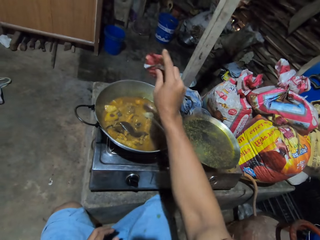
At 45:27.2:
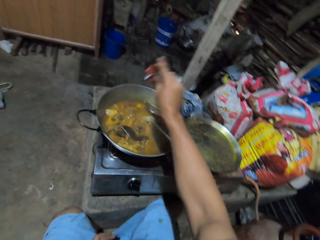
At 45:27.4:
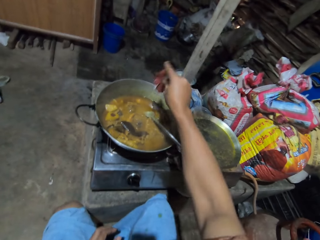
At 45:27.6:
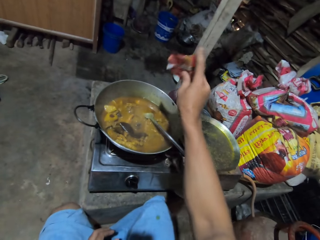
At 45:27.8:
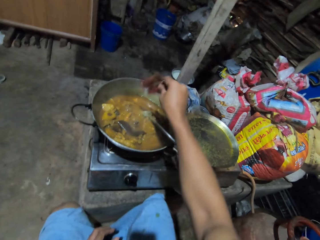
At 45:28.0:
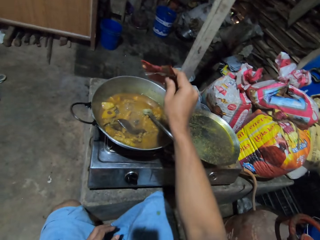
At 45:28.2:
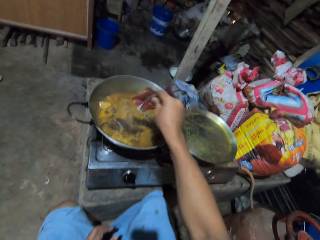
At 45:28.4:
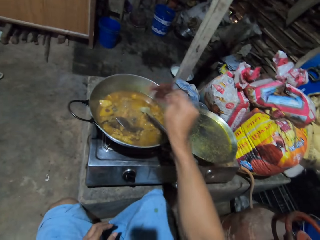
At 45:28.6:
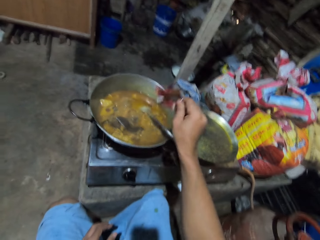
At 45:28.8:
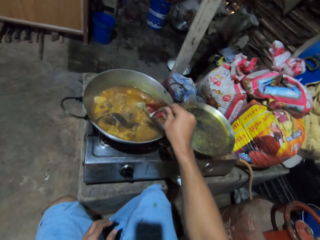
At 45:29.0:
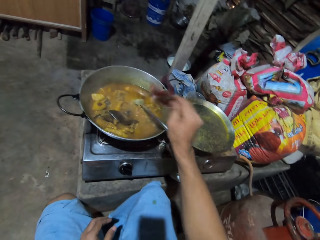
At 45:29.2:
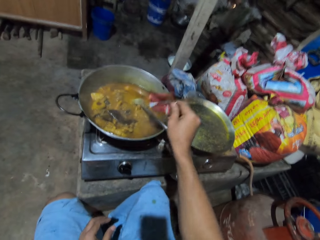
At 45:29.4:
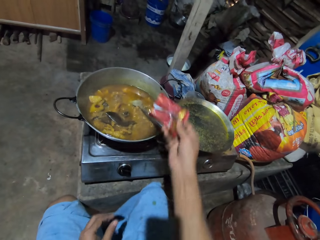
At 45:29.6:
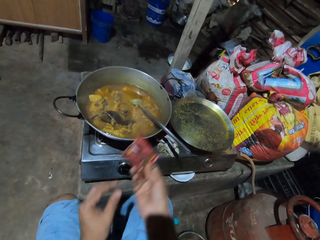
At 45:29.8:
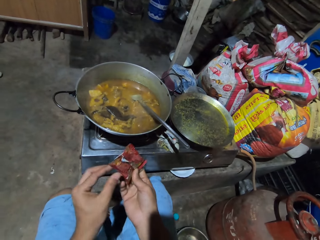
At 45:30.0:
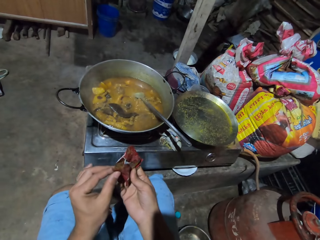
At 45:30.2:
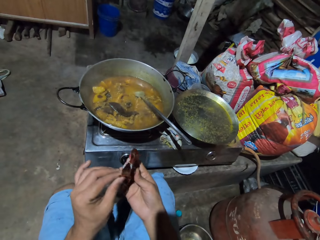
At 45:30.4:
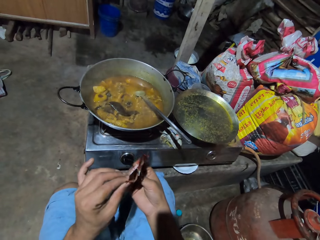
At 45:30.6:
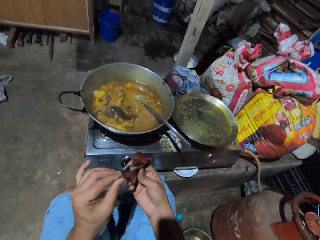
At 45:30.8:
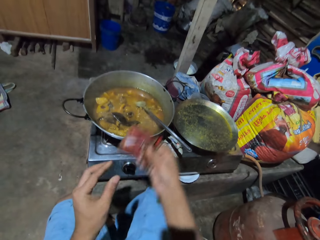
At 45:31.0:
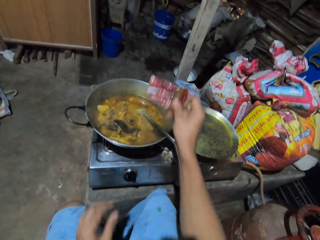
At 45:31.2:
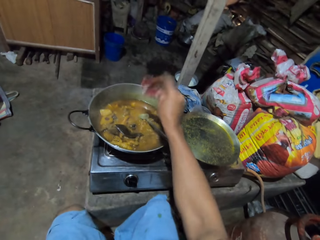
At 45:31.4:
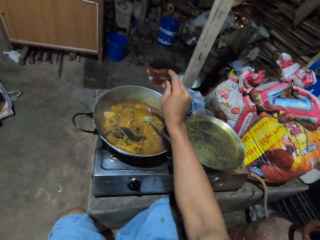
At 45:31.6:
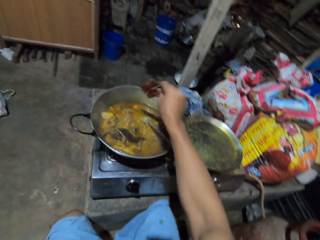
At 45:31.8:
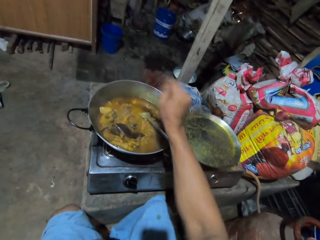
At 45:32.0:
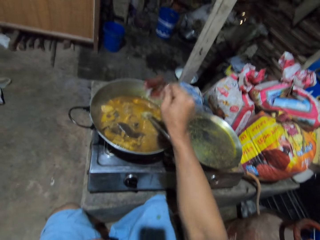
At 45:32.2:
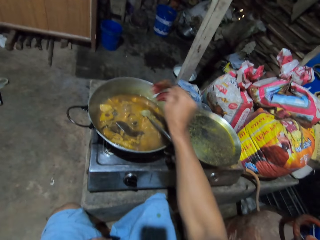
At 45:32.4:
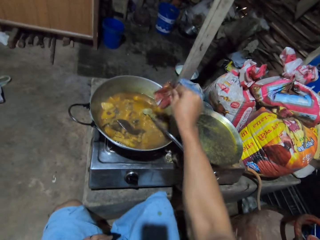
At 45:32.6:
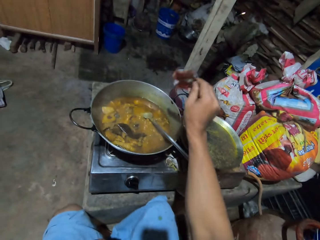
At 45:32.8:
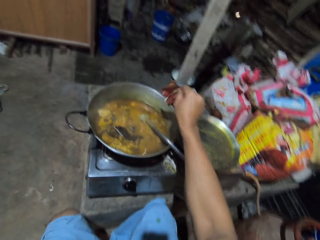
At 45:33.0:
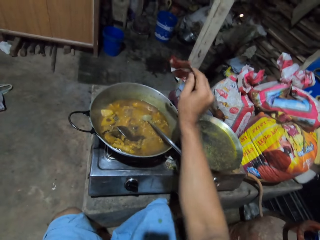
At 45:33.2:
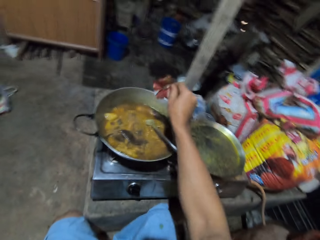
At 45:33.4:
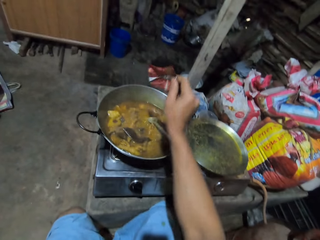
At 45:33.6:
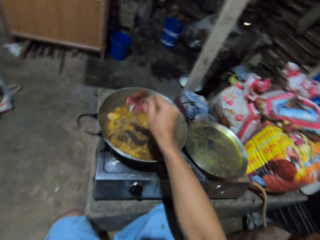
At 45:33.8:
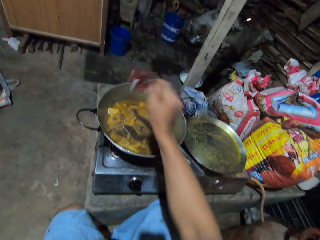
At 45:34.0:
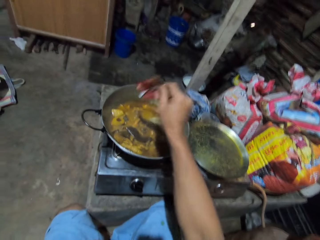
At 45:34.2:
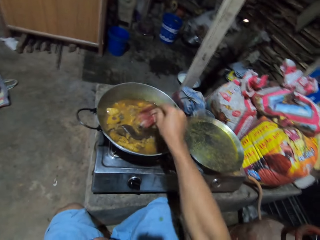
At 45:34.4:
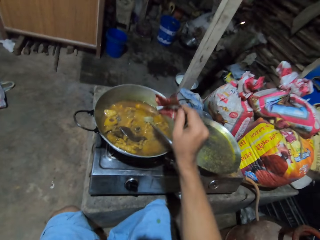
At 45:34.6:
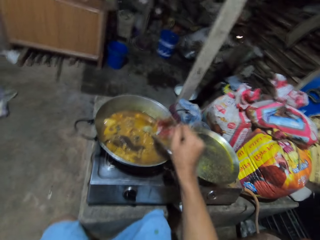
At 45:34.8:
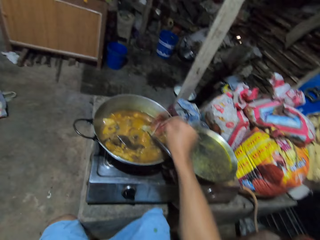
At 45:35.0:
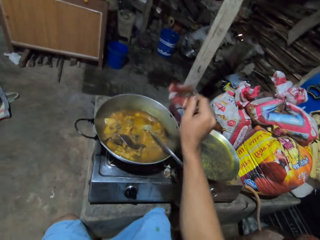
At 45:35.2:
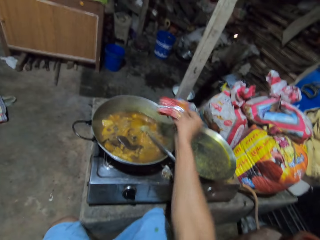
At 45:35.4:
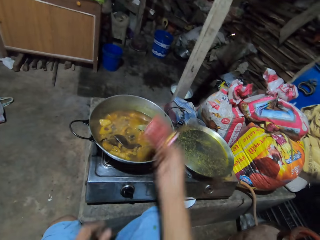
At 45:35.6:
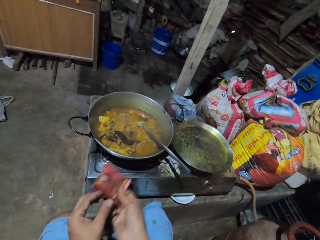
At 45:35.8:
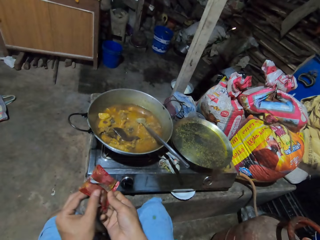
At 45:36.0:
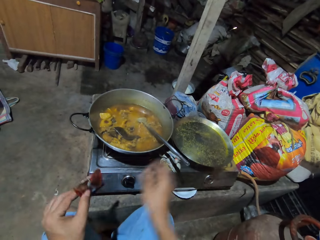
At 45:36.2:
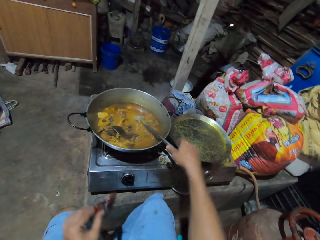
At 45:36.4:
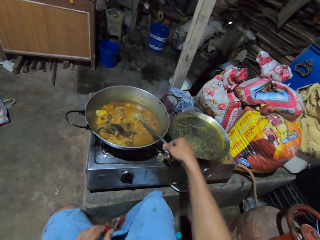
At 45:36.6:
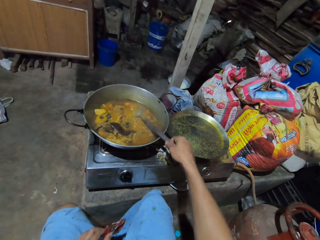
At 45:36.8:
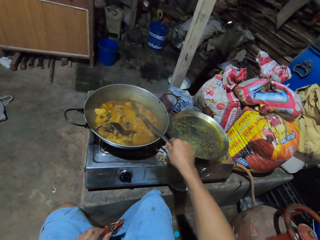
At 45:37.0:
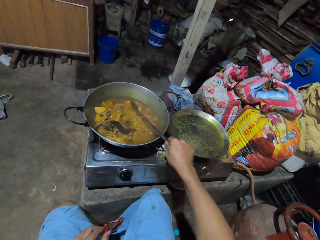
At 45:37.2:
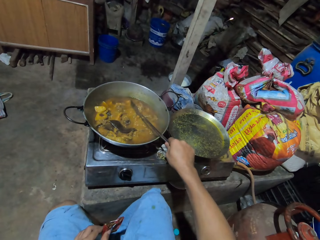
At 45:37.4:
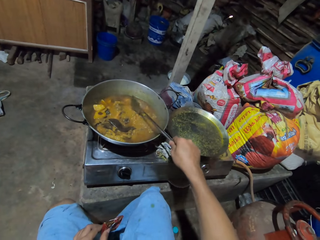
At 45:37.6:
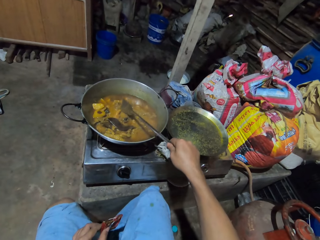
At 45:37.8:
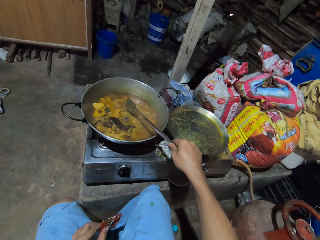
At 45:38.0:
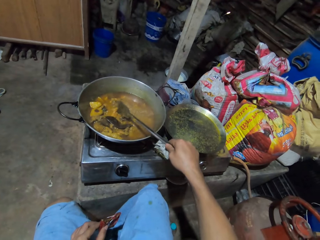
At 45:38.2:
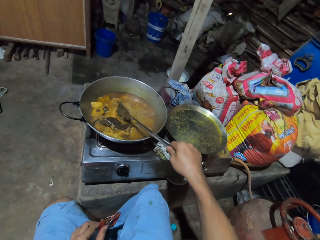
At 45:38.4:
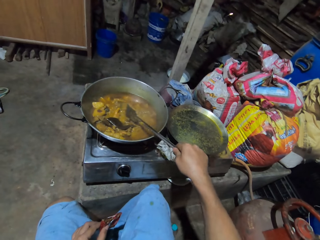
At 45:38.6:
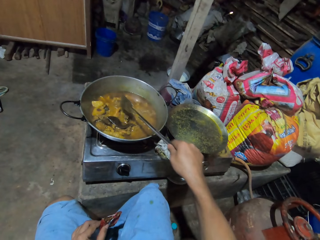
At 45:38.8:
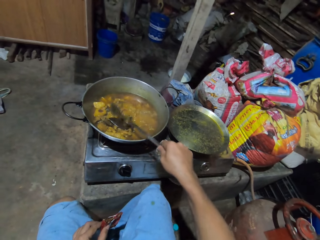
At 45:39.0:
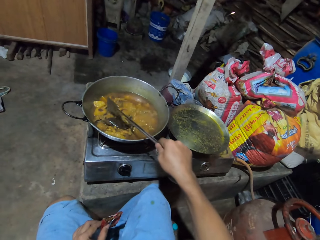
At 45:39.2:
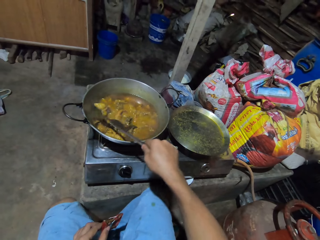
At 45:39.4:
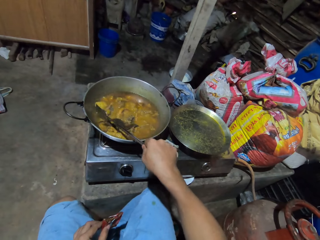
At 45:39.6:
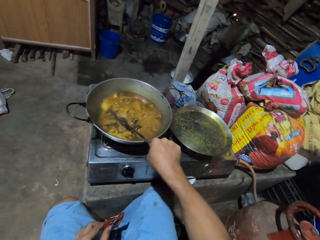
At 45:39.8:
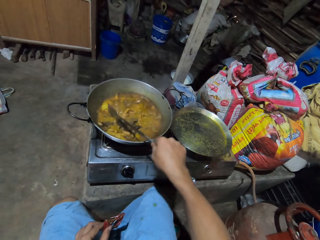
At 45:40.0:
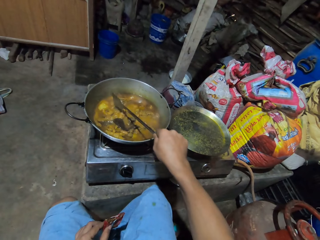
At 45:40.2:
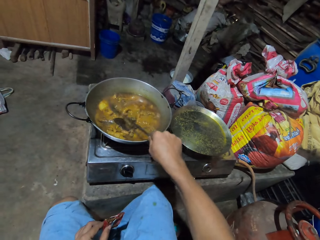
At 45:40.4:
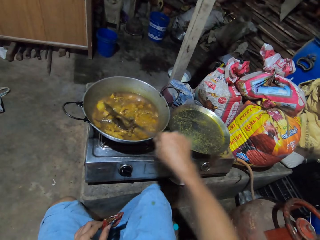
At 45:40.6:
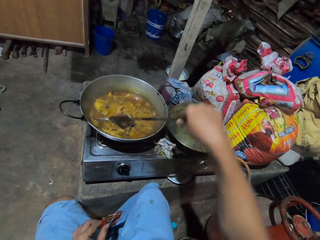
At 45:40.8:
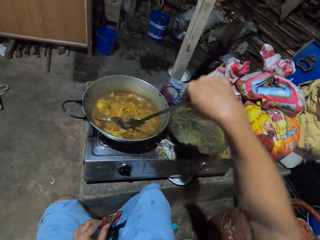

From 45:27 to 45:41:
The camera wearer adjusts something. They put something in the food. They adjust something from right hand to left hand. They hold a spice packet. They hold the skimmer. They turn the food with the skimmer.

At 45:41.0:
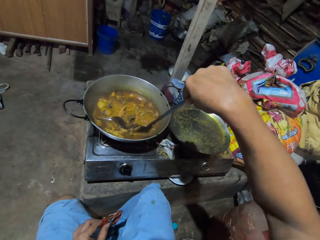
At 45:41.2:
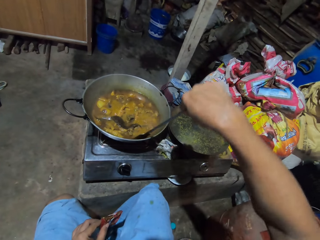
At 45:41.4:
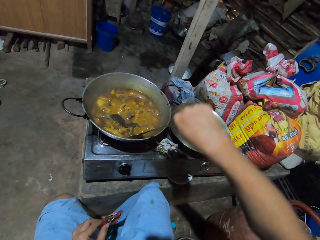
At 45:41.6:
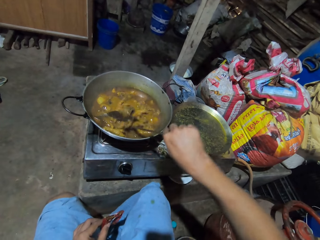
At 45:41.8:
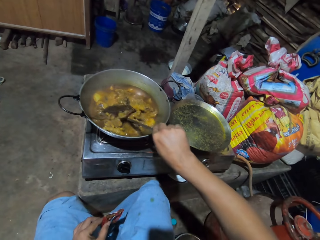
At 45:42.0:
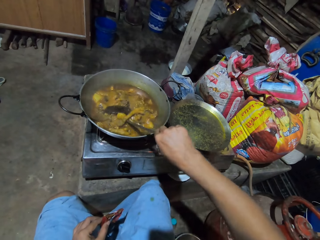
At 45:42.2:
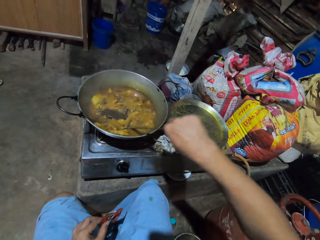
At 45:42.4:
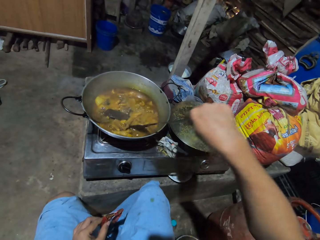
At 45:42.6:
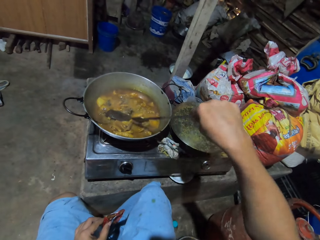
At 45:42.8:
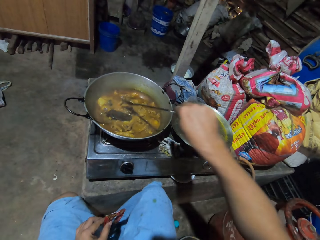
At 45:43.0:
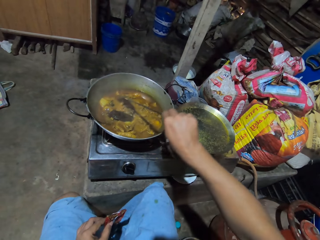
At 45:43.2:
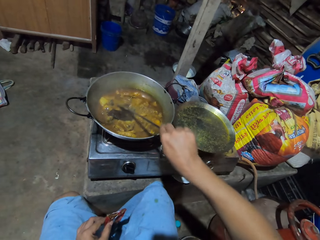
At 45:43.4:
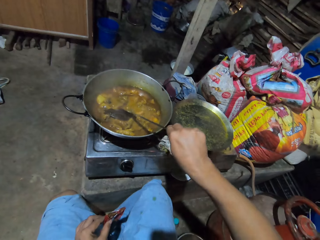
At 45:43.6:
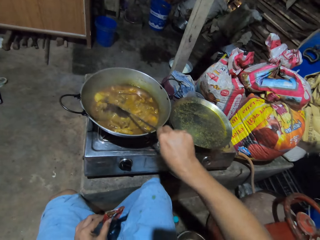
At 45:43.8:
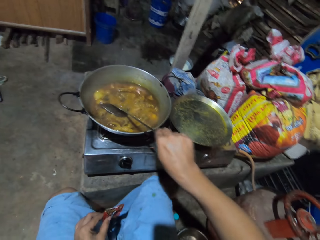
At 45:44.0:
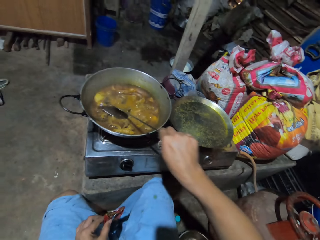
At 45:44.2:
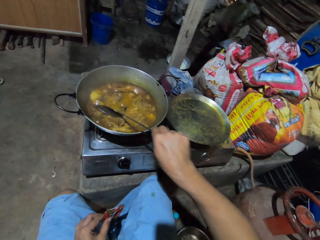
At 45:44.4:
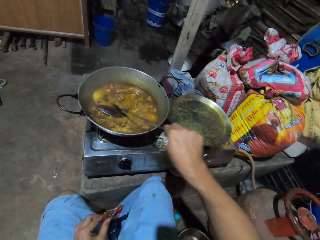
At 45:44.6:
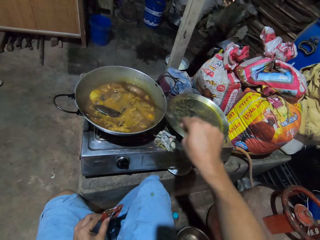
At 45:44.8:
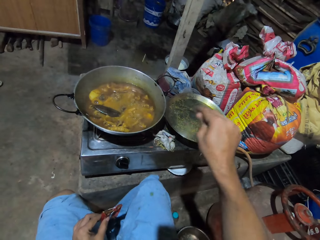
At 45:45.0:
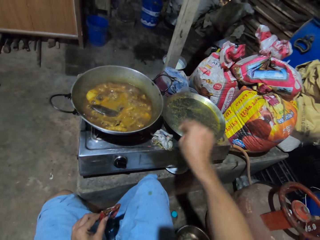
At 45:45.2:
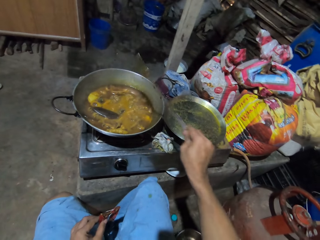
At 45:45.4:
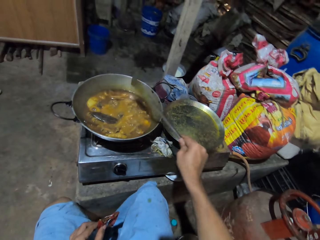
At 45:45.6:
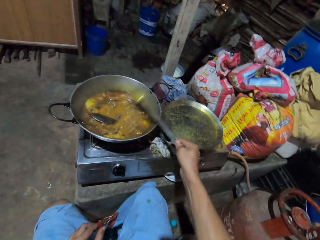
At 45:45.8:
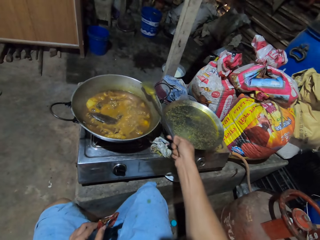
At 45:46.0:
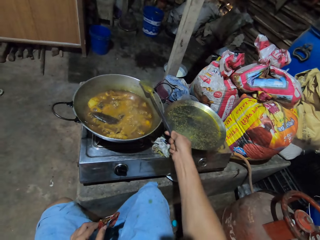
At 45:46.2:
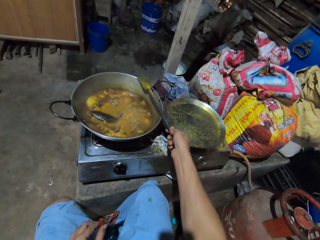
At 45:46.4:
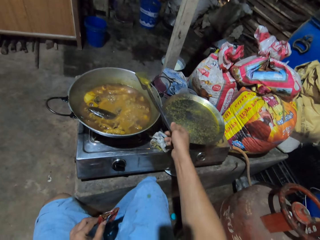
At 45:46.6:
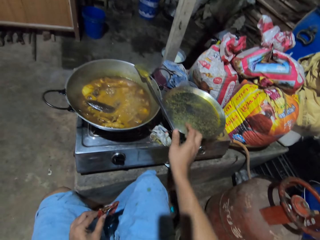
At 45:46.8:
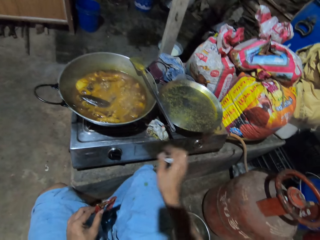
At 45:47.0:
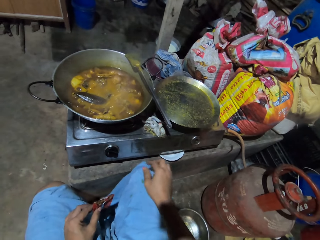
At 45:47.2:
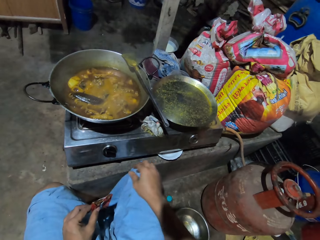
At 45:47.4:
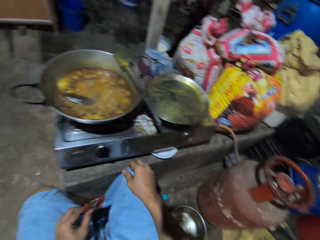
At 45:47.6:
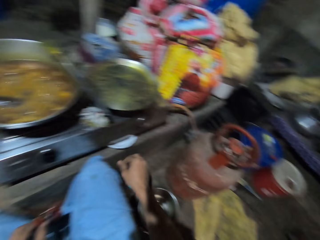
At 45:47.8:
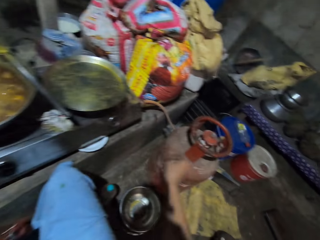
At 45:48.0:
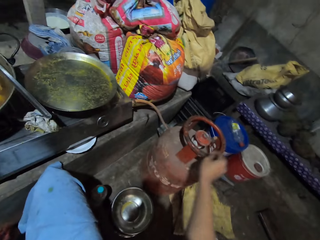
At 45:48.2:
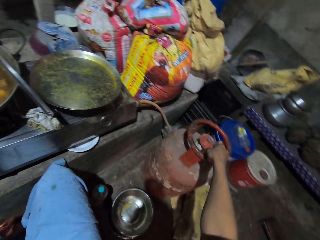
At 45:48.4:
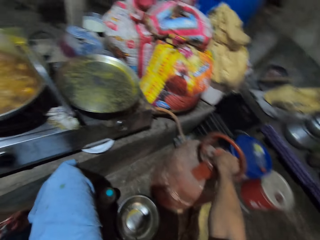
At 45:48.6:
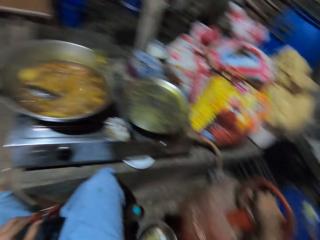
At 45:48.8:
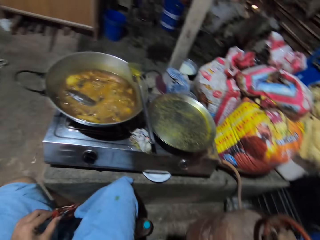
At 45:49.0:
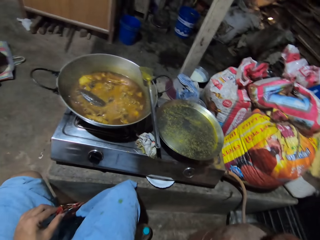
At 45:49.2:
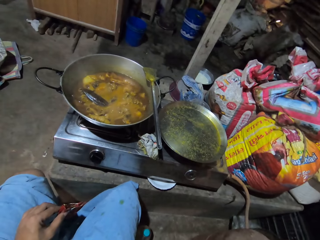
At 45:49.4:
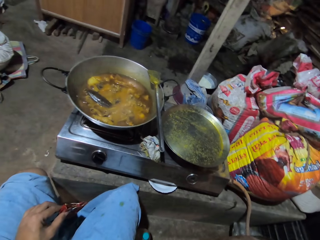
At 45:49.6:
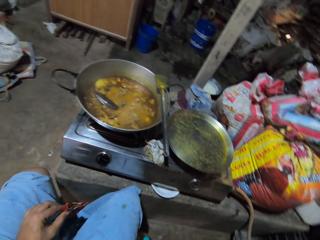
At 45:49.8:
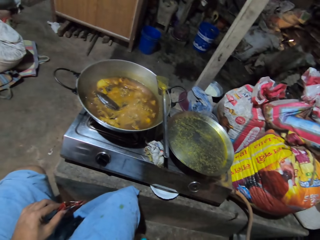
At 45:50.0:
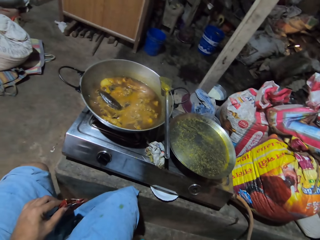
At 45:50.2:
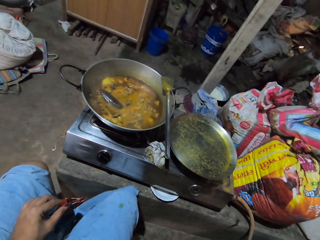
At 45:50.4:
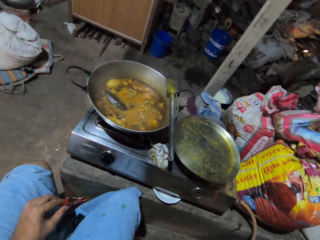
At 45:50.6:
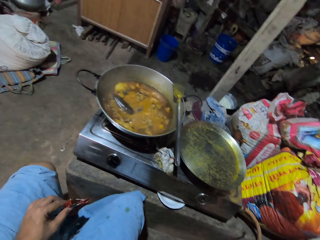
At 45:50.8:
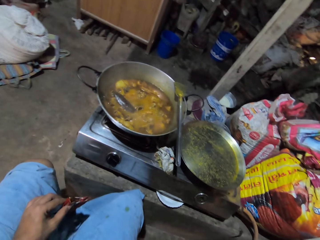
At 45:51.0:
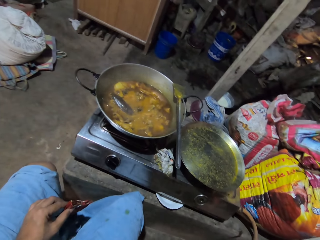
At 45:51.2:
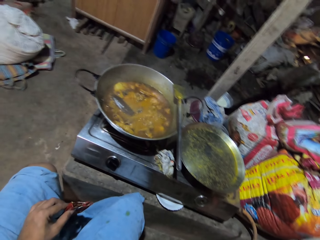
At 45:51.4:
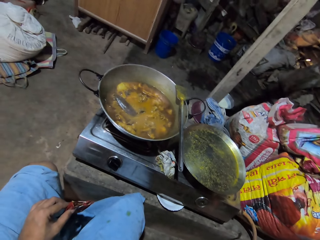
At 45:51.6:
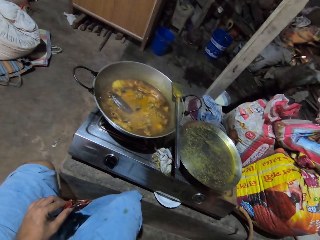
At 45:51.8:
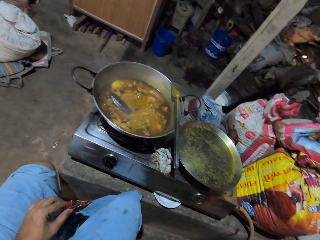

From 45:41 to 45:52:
The camera wearer shakes the cooking spoon or skimmer. They put the skimmer on the cooking pot. They adjust the hand from the skimmer. They look around the kitchen. They touch a gas cylinder. They hold the gas. They look around the kitchen.
